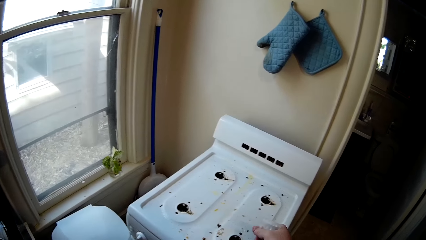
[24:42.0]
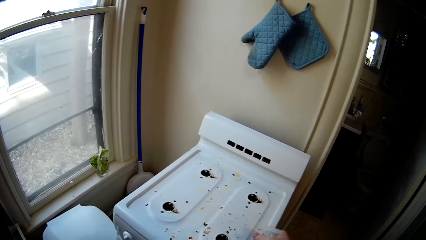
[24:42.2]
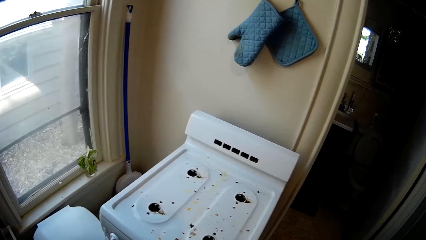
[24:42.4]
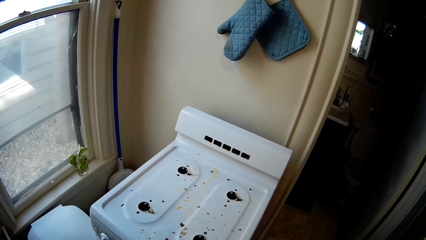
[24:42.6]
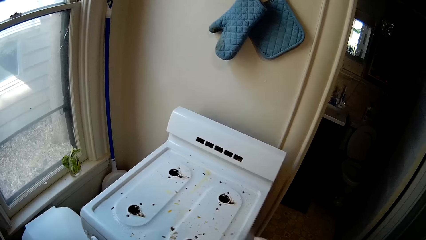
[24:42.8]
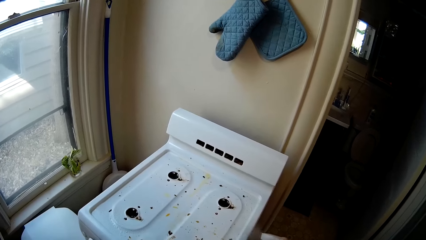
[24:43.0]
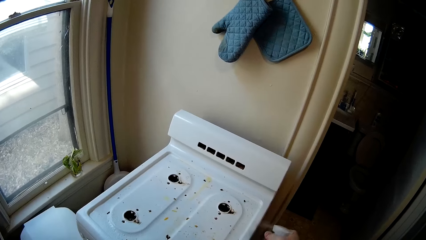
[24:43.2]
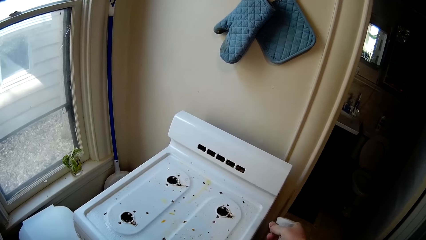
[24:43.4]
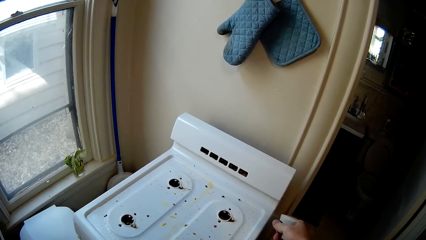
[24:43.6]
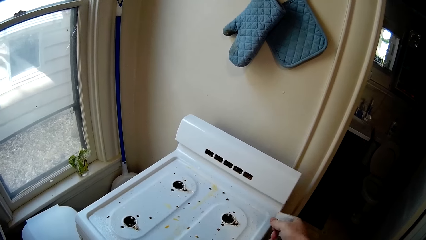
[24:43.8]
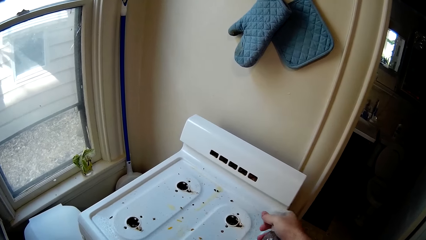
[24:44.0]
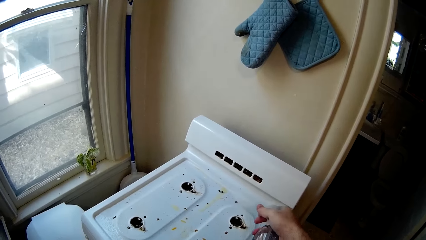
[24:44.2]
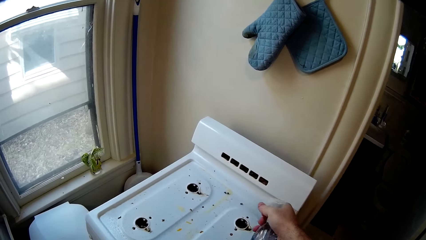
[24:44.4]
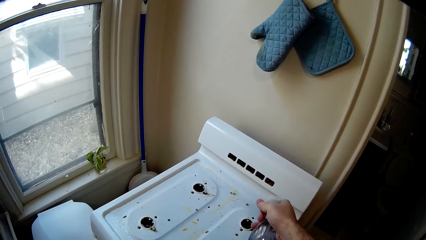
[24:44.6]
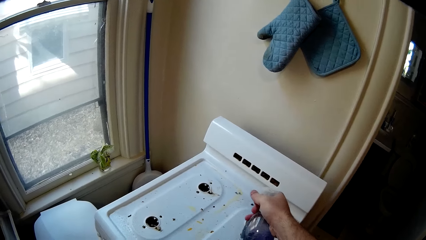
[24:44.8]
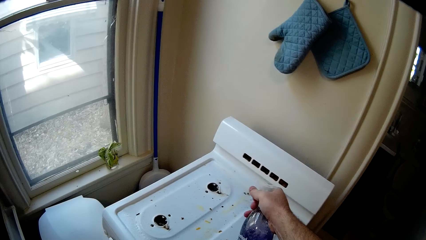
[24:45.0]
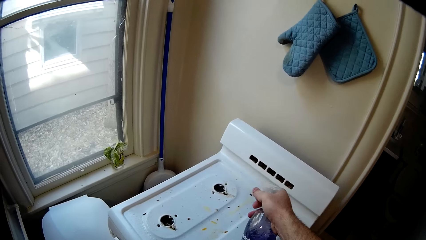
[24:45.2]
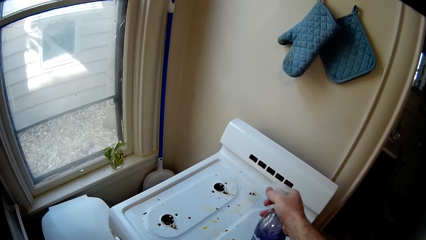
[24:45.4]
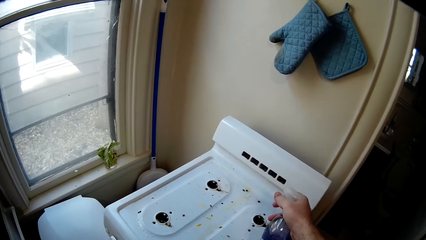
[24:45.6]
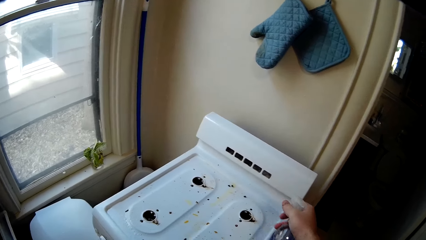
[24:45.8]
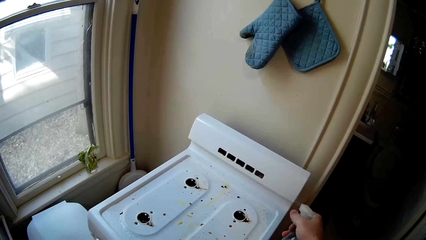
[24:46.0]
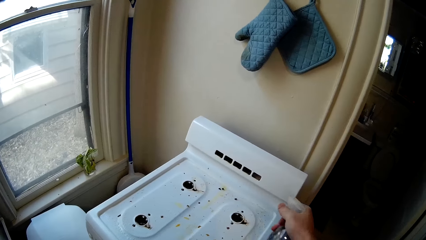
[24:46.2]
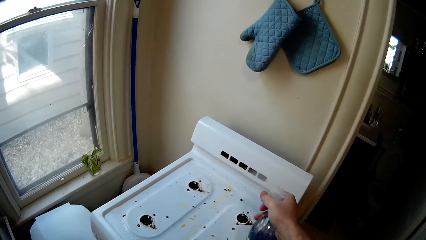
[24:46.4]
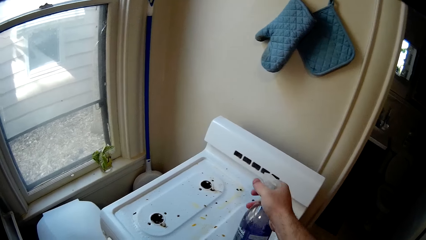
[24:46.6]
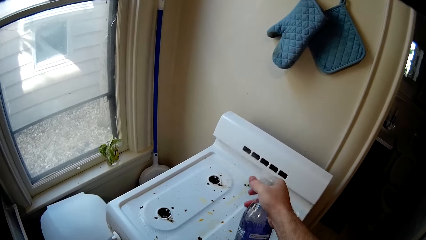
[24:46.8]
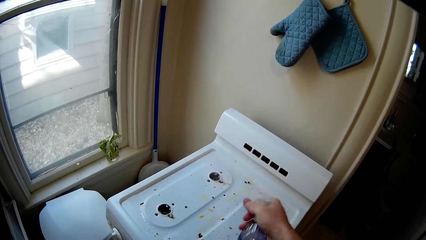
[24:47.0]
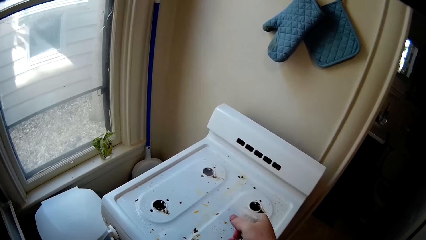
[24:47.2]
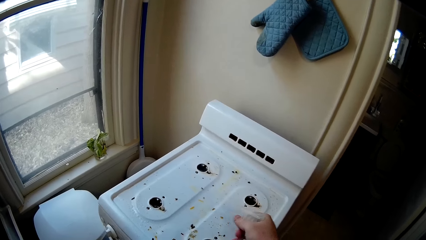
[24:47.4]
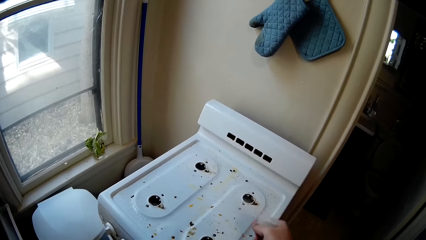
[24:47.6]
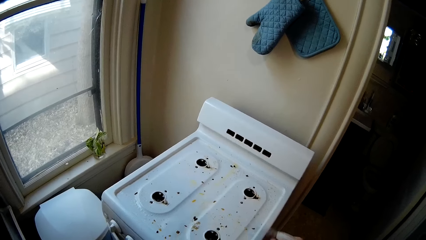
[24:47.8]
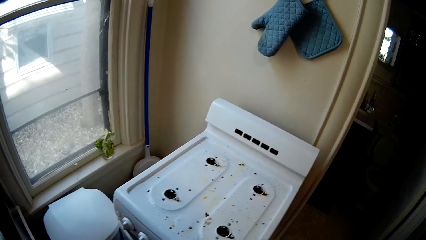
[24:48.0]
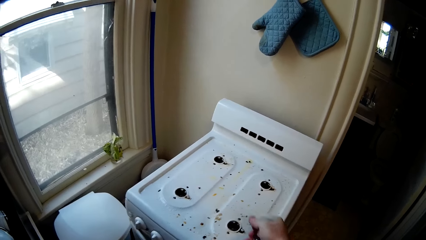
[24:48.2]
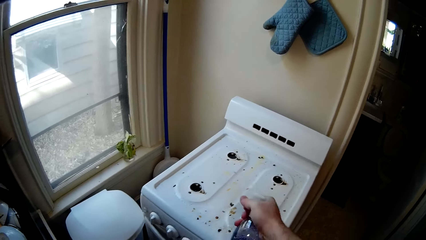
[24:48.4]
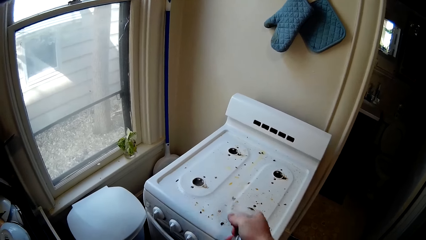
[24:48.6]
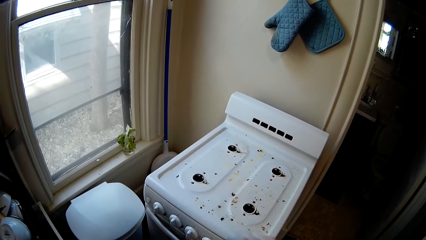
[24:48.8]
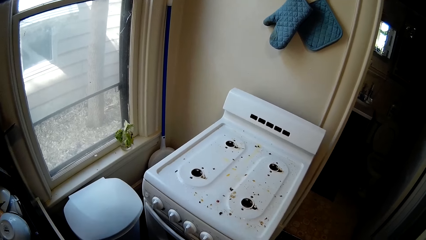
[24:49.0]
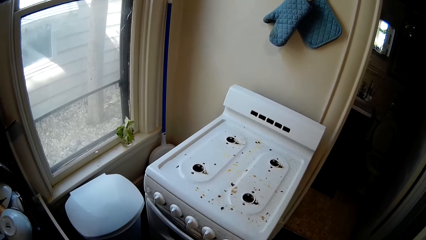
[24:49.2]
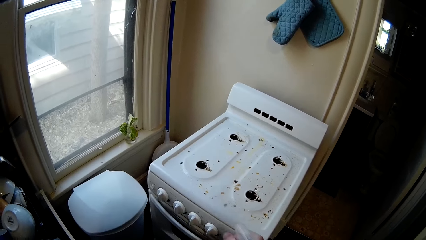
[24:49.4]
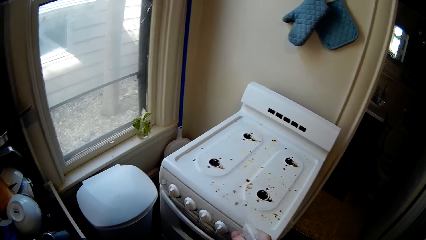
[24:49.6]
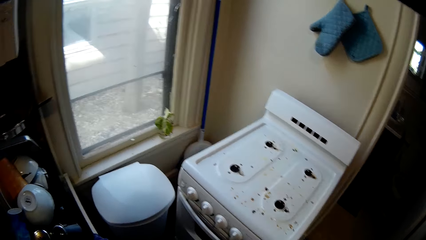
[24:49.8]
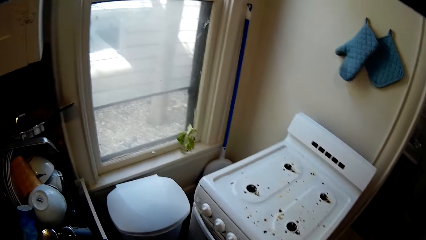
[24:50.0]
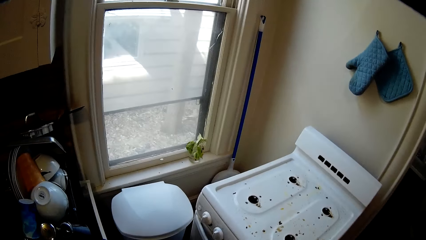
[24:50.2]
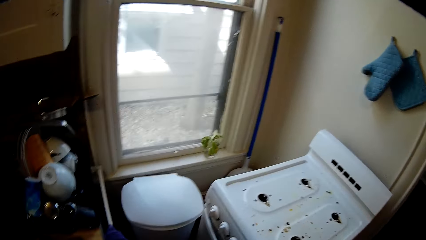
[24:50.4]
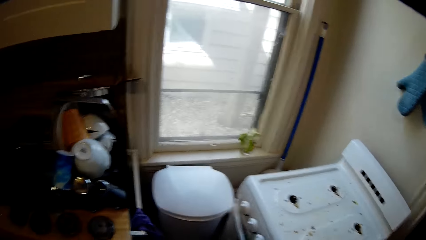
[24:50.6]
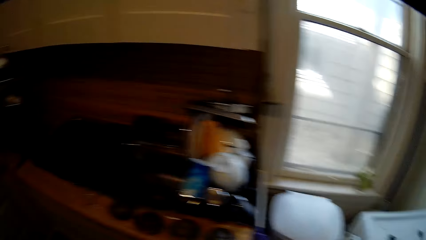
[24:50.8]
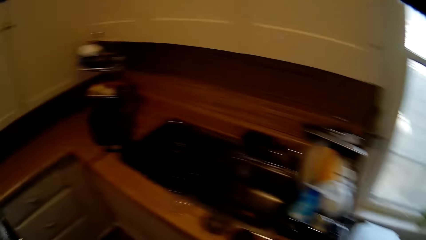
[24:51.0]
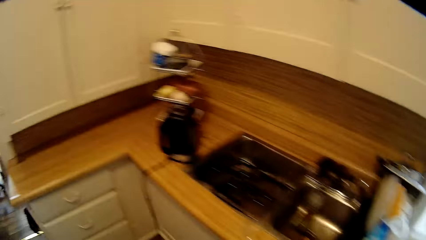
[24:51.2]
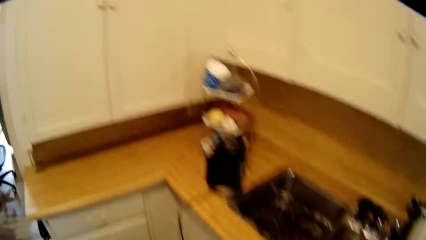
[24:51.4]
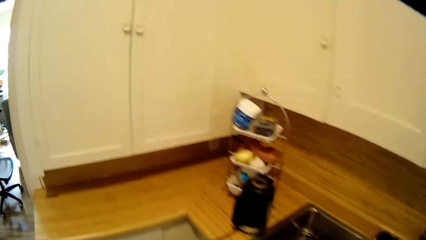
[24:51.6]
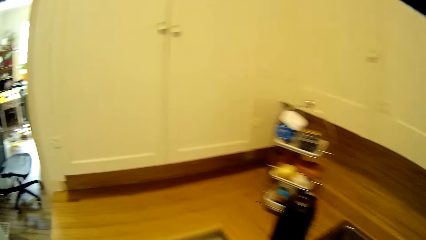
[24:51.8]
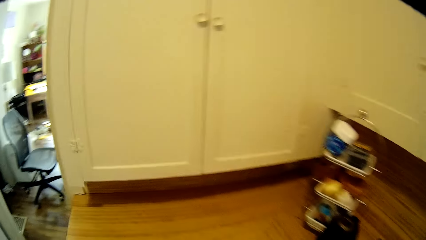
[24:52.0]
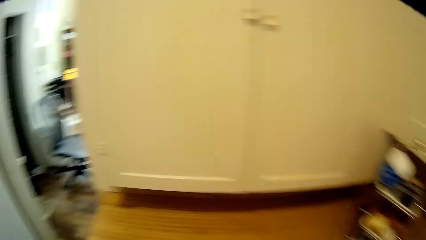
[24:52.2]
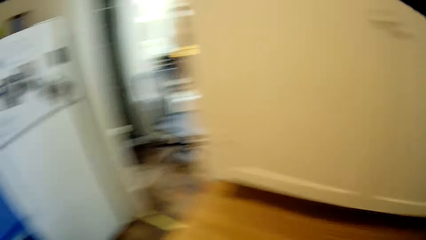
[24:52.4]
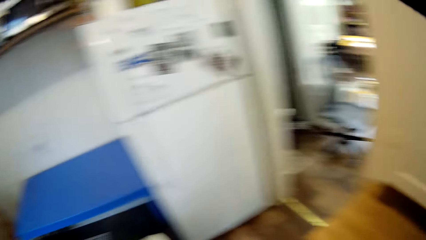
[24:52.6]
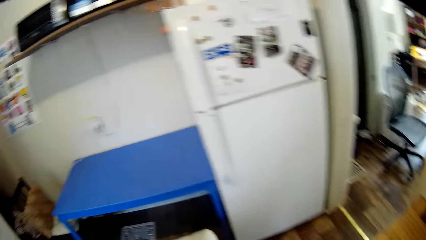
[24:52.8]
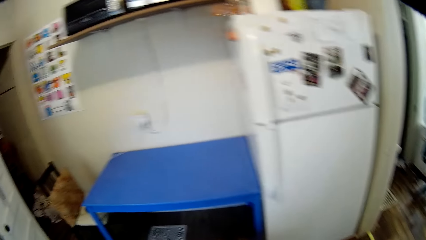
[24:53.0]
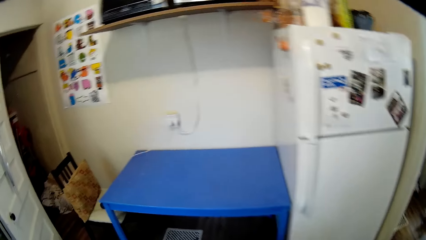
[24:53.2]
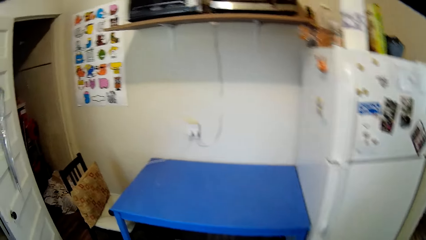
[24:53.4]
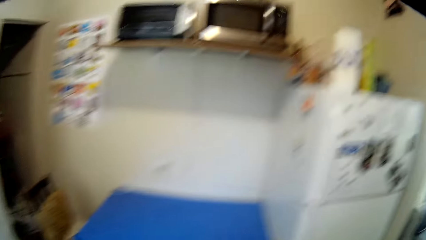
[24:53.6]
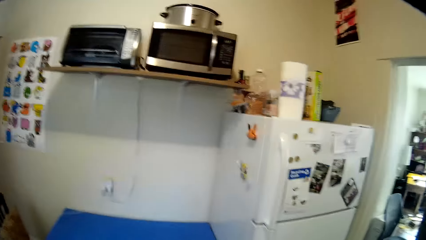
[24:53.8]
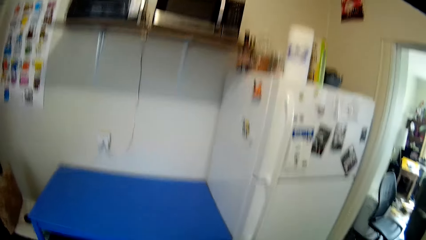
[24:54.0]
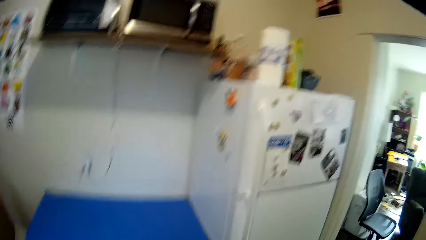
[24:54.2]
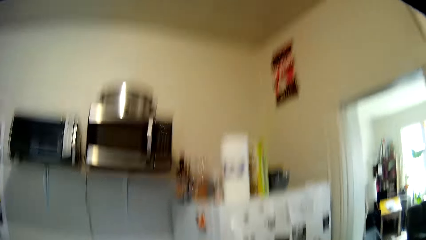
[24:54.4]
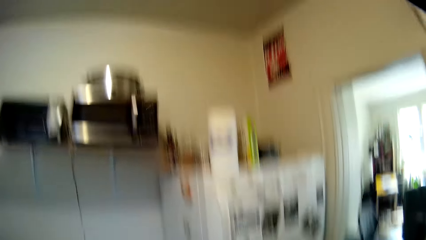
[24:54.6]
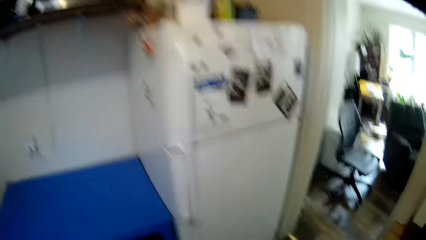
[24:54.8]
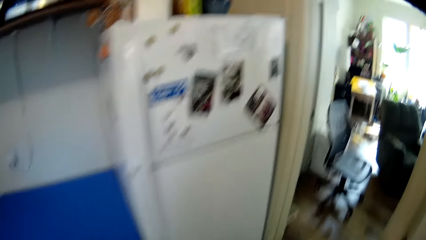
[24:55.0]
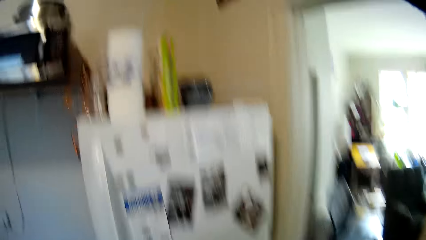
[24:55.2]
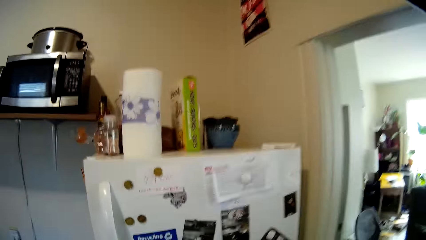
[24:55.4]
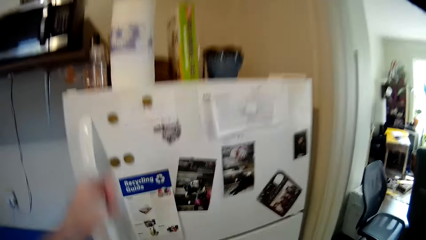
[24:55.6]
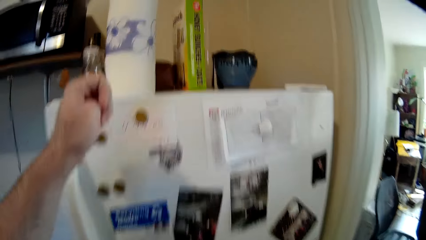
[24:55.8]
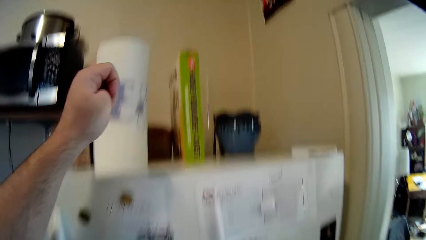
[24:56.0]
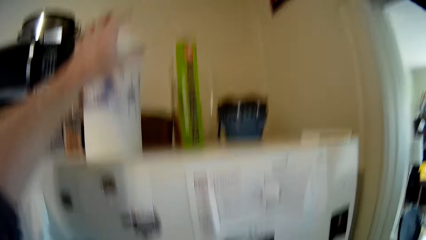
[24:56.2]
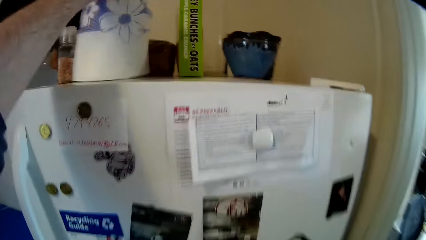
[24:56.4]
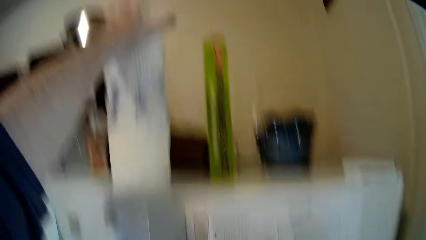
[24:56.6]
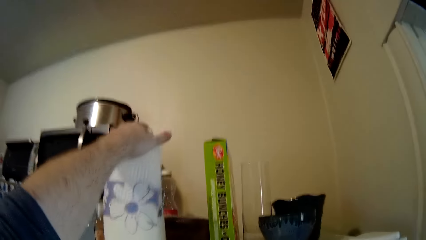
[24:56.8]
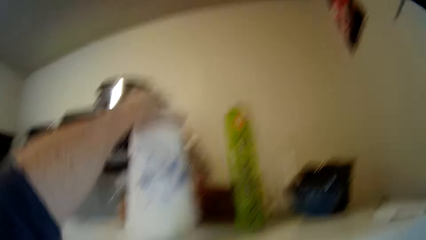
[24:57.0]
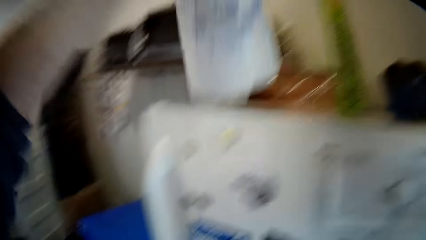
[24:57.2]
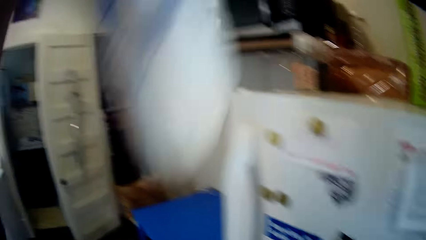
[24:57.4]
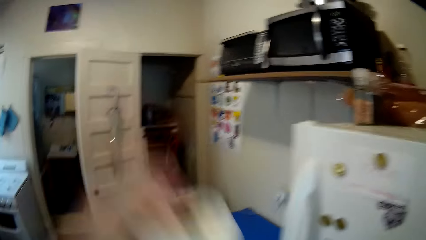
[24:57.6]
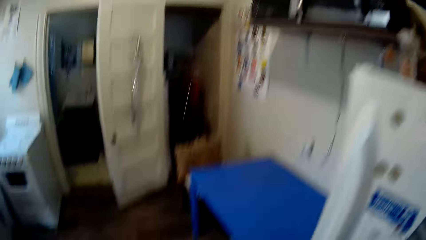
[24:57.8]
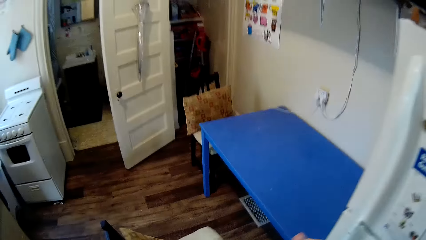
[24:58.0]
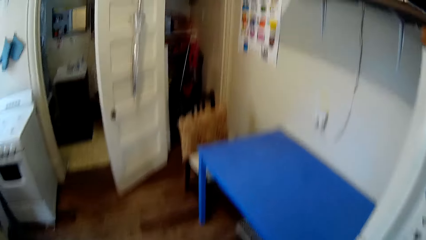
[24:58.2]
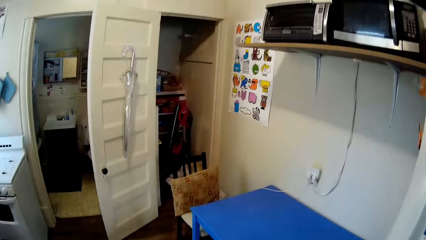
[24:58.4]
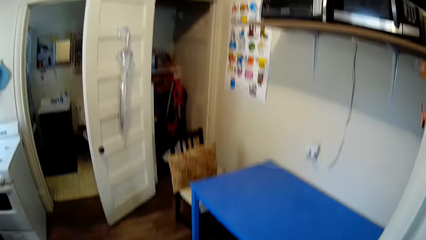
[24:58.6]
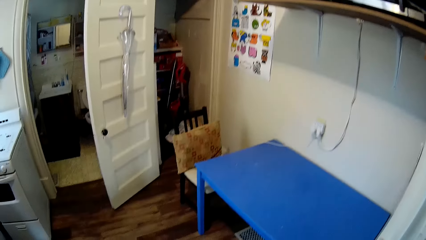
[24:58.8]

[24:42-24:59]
The camera wearer sprays something on the cooking oven and looks around the kitchen. They walk around the kitchen and look around the kitchen. They pick up the kitchen tissue and look around the kitchen.
